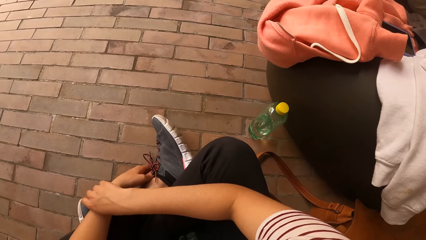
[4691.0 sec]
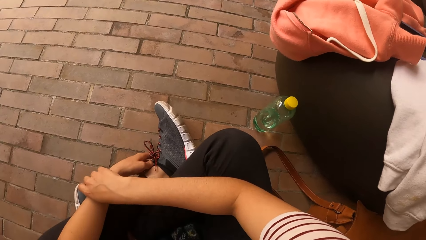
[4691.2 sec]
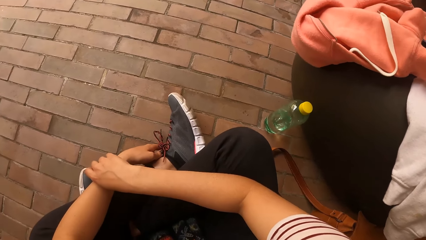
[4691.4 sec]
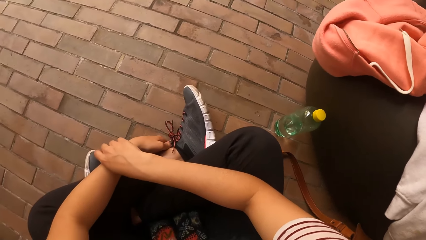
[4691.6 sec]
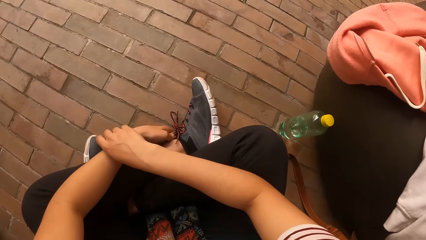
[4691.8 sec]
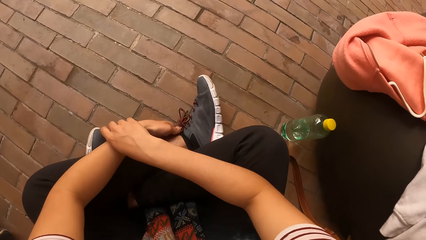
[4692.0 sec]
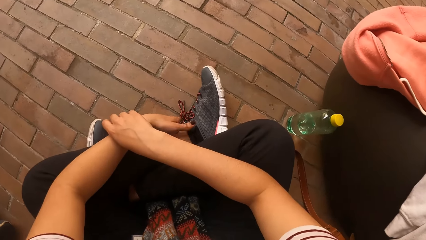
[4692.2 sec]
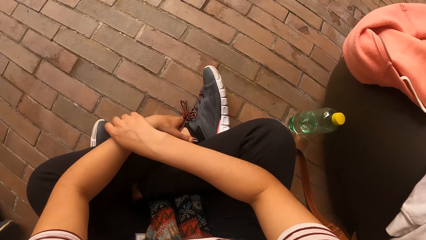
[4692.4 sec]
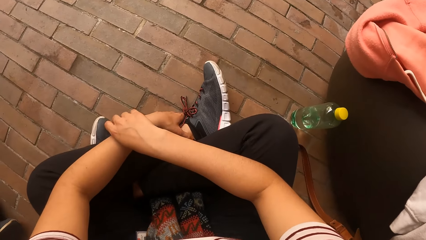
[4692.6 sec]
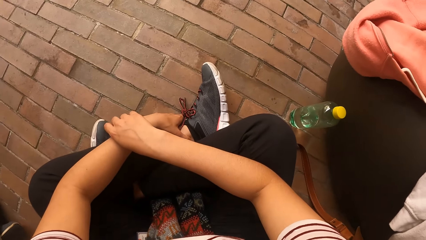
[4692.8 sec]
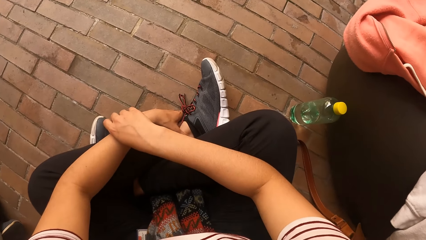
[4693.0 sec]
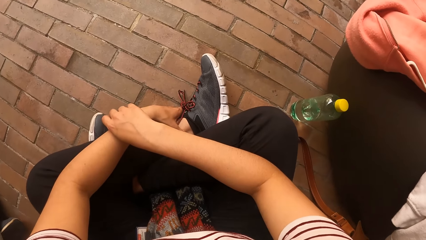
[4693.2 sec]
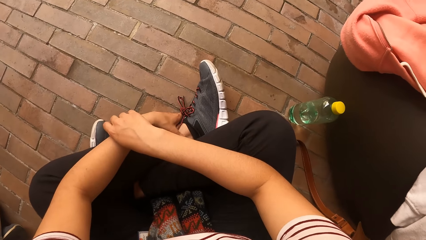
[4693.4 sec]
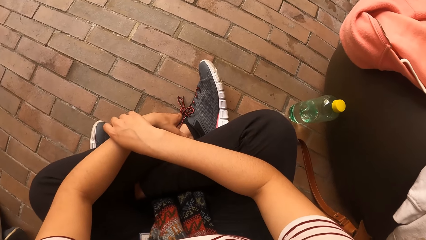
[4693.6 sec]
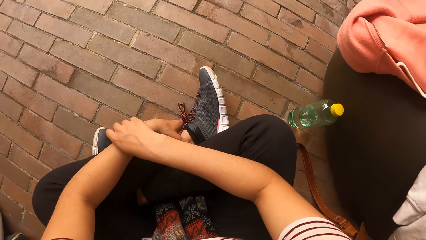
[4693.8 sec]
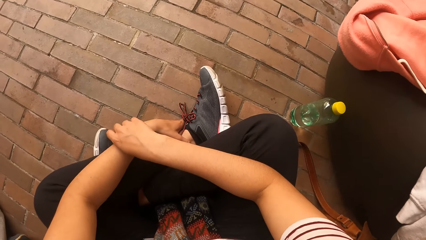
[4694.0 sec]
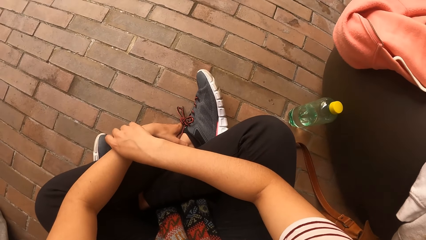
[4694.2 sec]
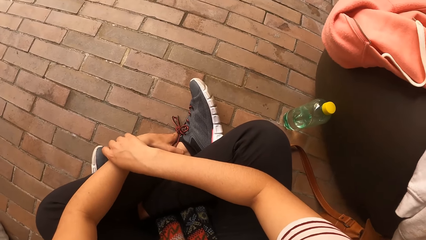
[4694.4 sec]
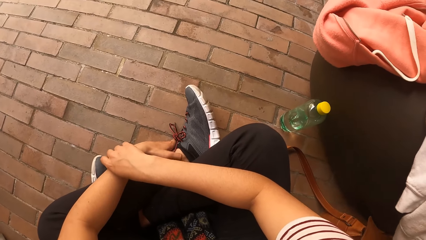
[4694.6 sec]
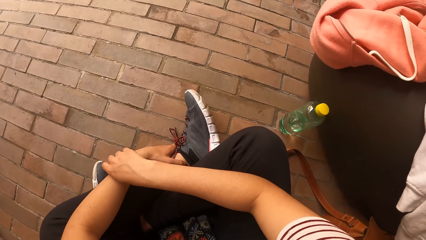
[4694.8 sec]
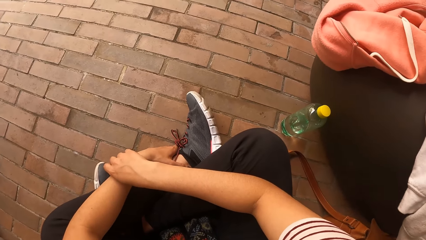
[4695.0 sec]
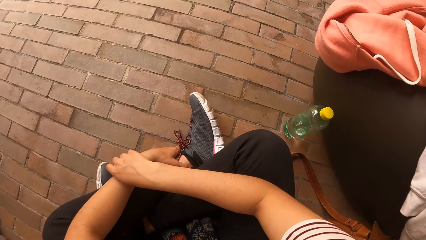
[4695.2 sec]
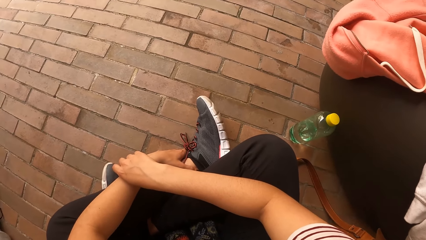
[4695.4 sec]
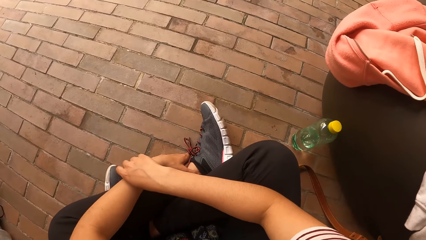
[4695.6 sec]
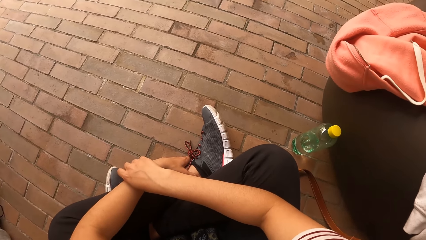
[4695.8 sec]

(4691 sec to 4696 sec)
The camera wearer looks around.

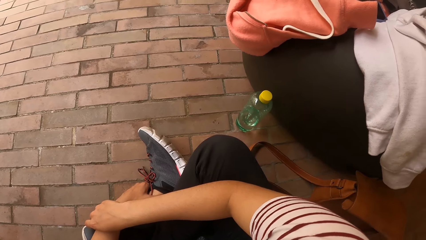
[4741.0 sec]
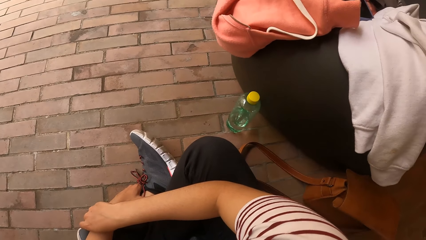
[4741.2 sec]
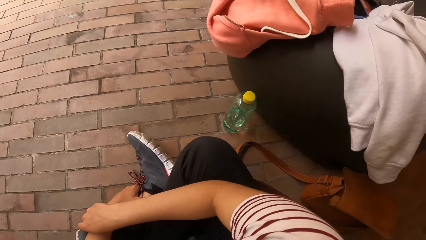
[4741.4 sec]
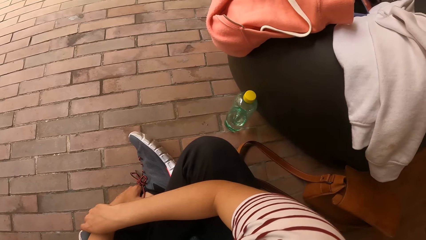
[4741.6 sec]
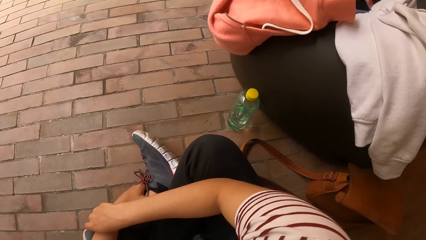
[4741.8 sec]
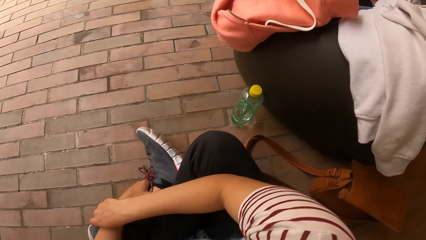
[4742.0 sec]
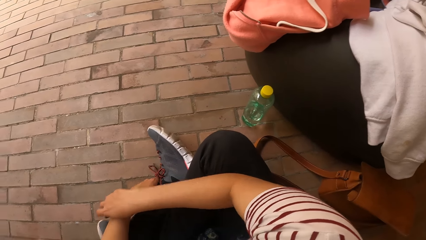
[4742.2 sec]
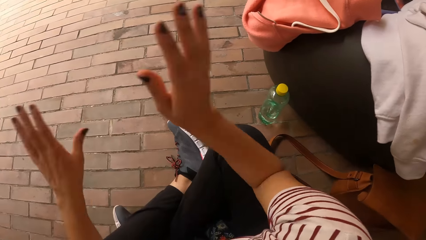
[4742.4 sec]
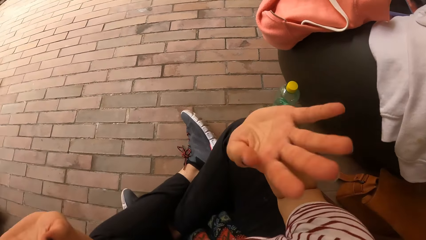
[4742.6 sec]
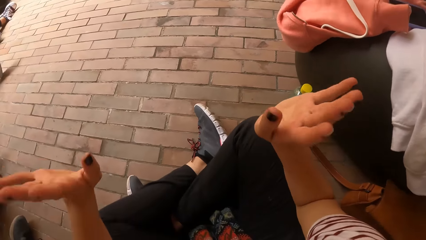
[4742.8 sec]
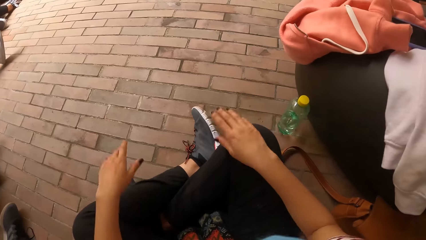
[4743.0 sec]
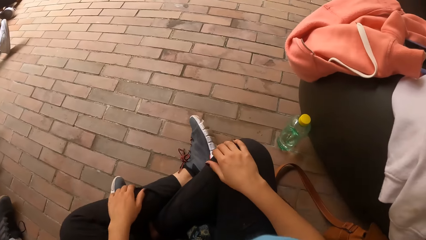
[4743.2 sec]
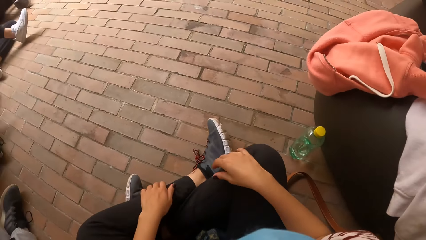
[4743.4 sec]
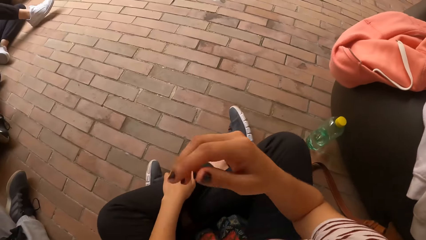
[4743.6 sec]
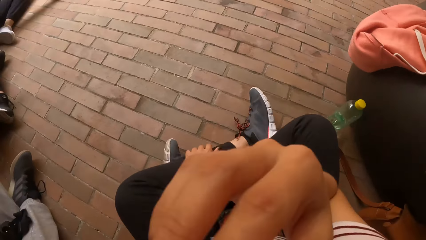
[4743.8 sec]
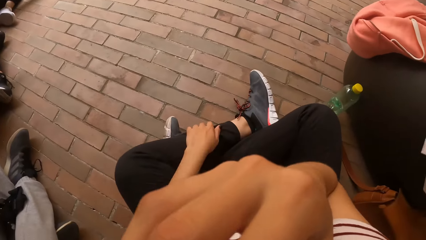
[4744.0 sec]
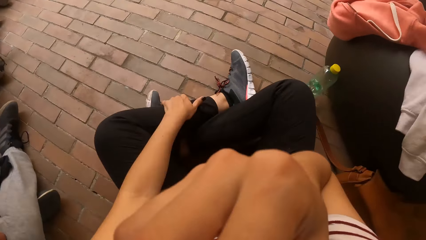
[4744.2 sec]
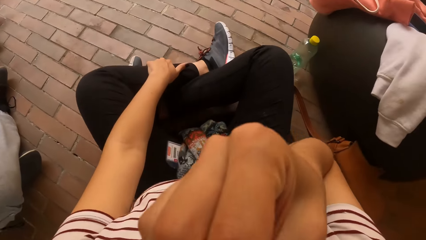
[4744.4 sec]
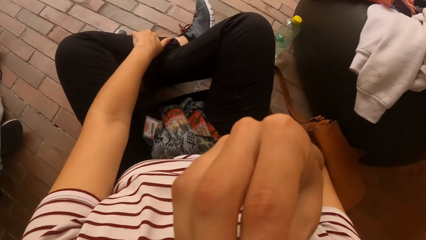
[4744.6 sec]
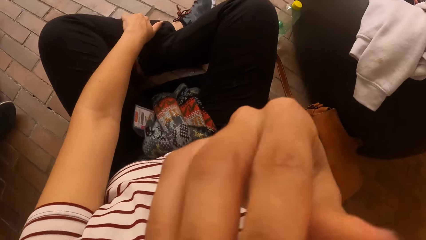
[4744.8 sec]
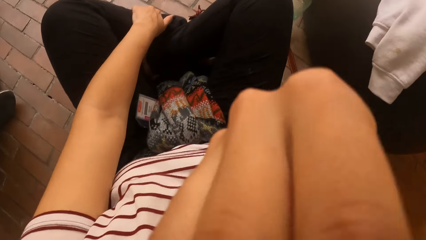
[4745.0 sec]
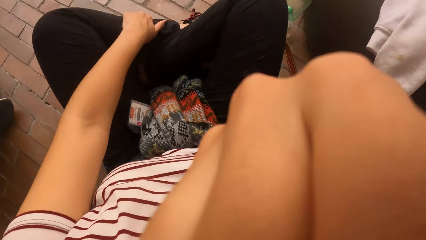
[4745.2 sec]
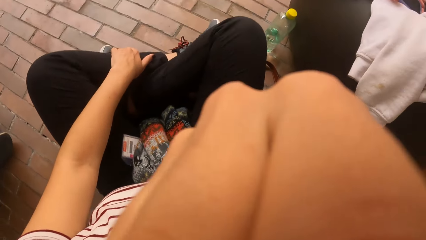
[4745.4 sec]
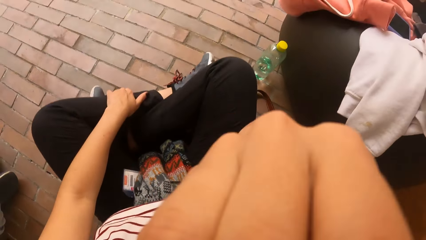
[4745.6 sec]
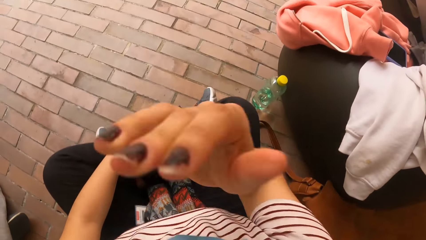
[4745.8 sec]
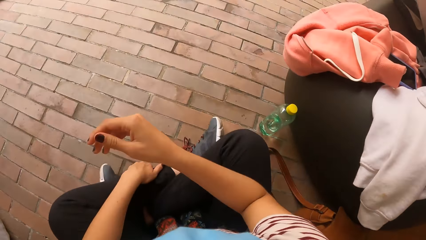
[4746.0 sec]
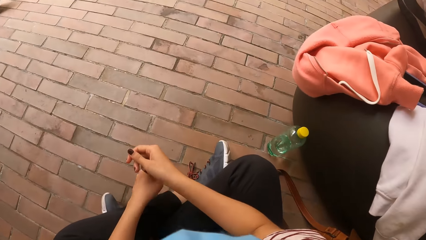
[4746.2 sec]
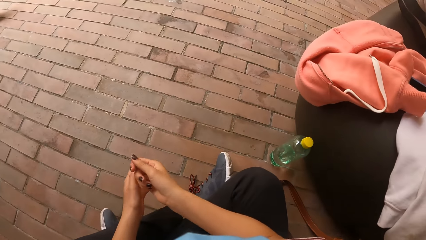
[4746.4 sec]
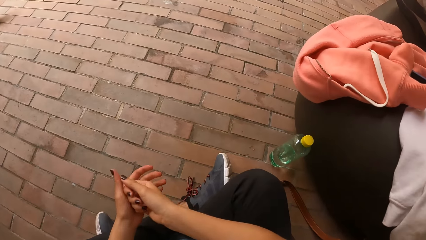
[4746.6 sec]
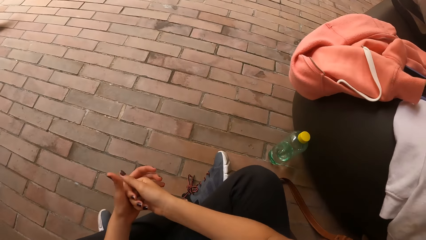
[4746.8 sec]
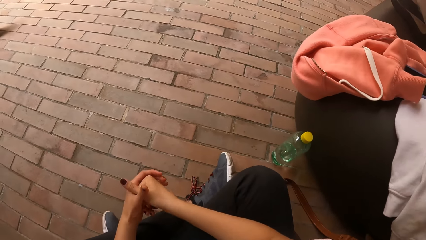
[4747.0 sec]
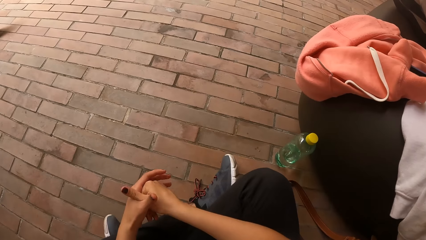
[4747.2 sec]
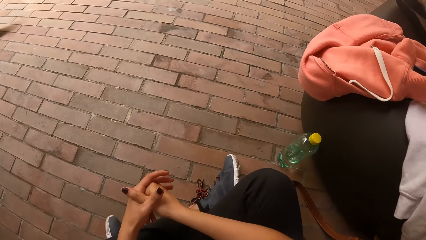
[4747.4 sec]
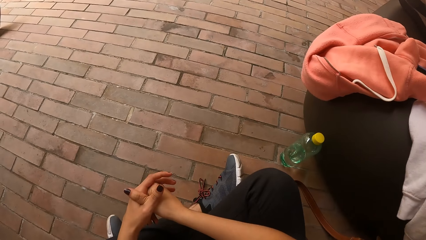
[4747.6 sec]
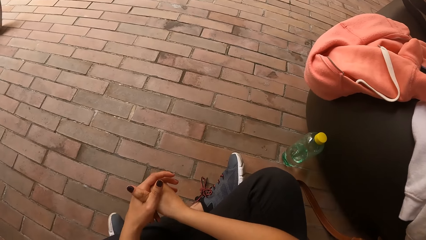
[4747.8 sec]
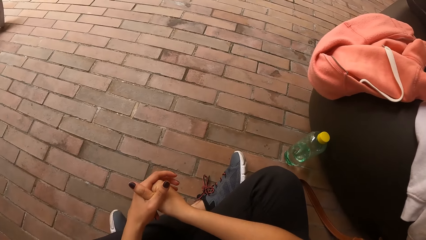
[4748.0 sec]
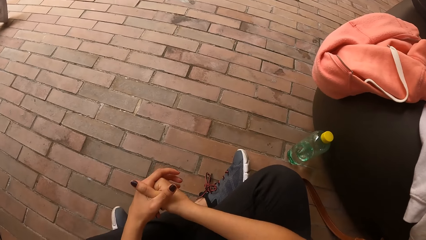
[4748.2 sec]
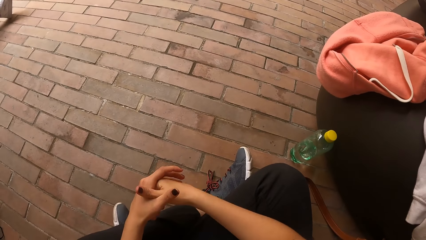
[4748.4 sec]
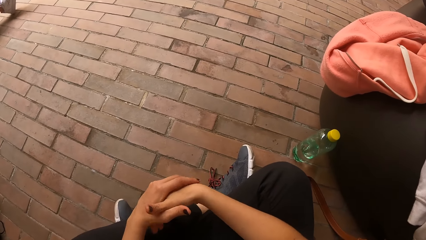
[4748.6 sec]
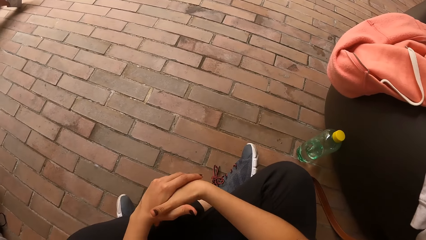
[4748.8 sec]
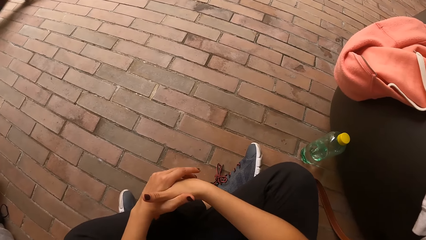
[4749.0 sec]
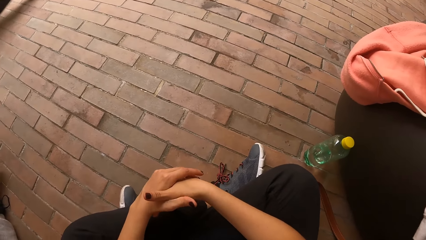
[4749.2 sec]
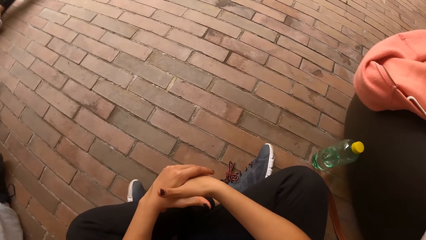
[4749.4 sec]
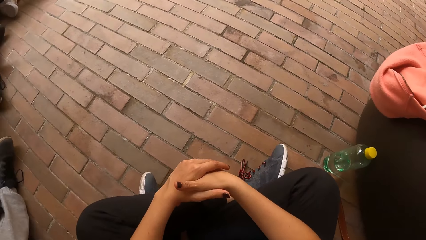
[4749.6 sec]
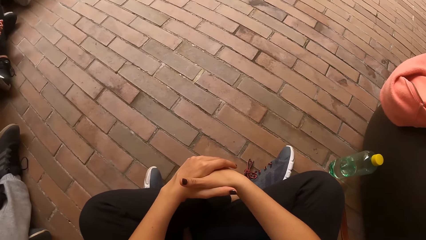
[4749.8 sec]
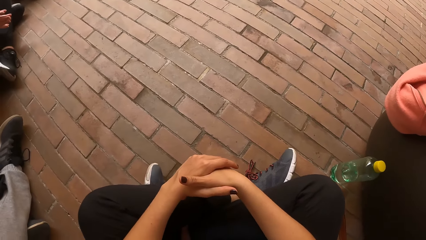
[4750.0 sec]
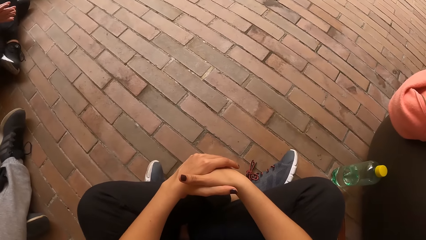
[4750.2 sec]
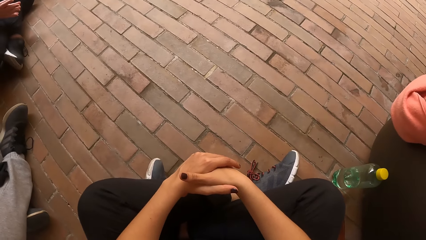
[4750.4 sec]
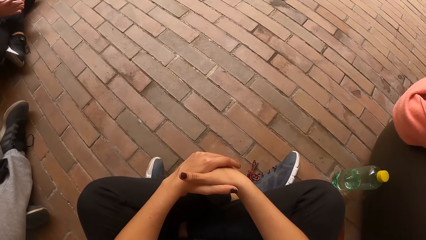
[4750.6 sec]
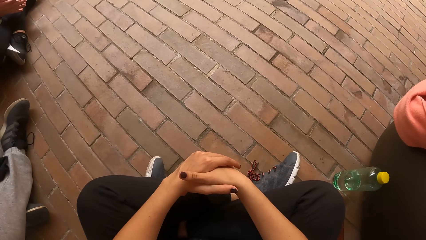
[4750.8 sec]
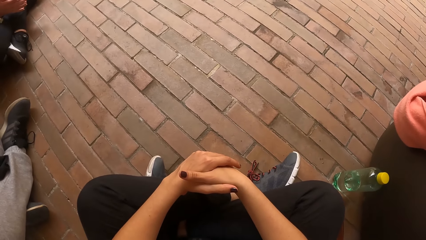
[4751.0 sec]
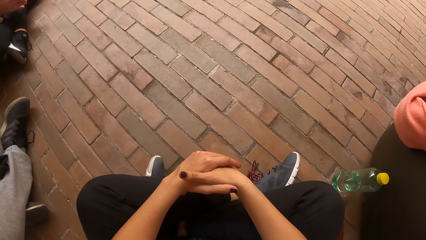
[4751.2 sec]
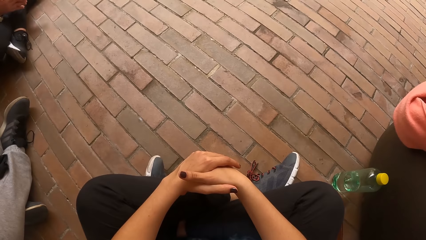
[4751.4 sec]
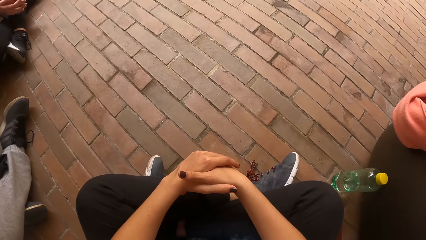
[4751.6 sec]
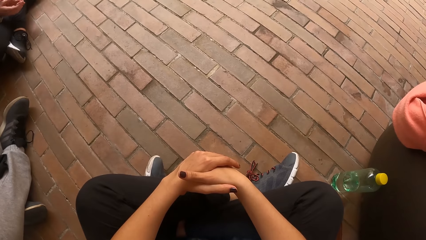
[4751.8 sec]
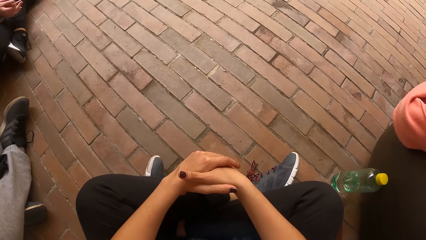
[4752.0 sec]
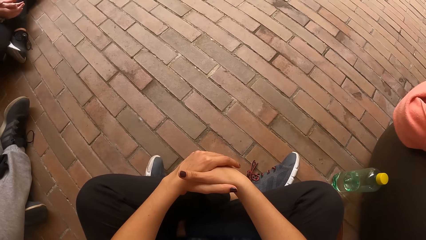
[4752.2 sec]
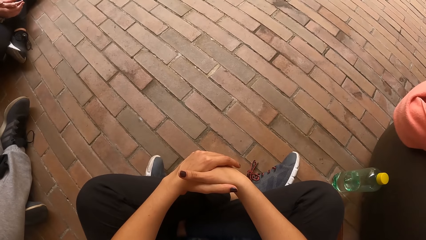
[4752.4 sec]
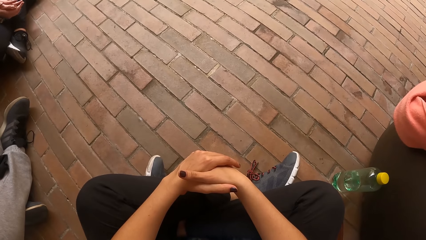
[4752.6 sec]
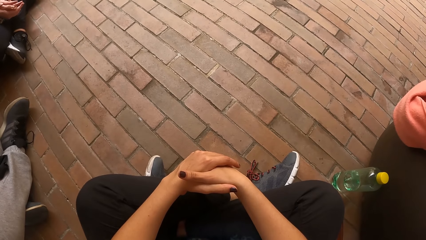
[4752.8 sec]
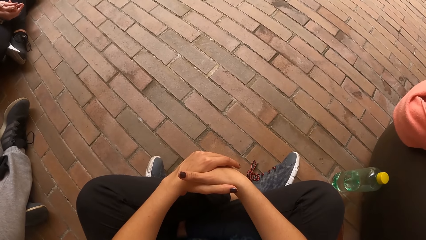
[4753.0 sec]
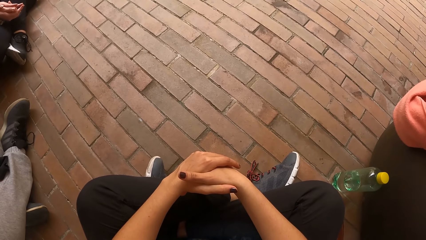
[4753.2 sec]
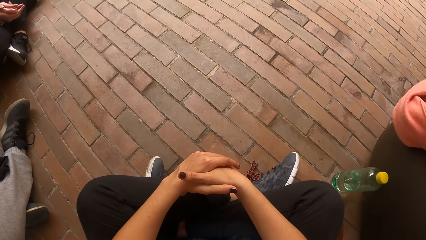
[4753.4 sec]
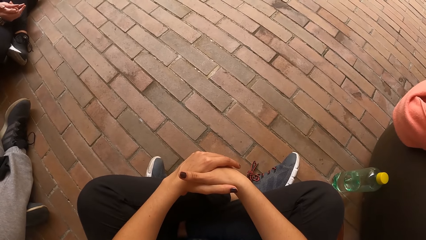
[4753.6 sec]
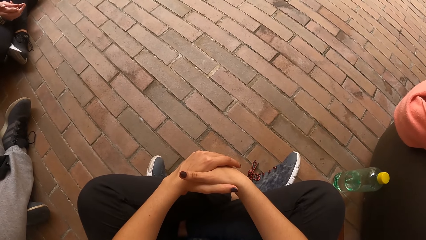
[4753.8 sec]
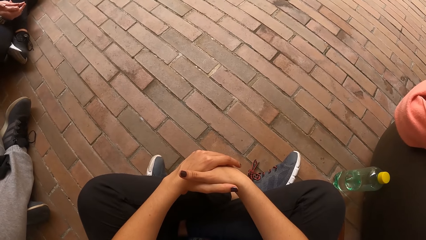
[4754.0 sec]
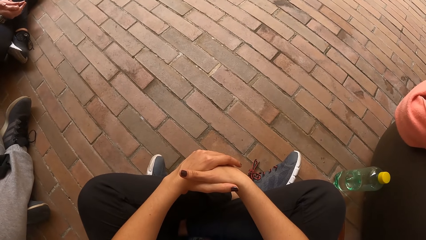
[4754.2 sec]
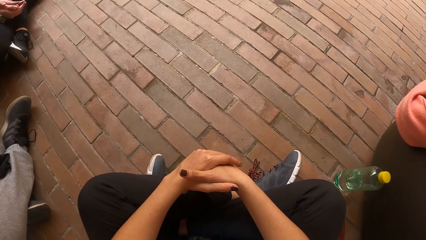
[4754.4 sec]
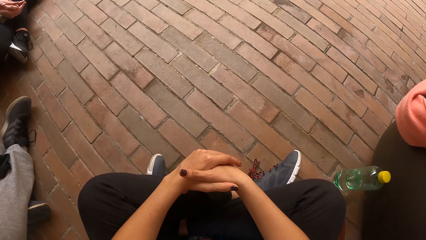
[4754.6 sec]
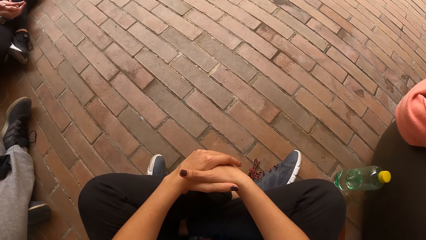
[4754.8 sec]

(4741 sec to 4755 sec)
The camera wearer raises her hands from her legs. She places her hands on her legs. She touches her face with her right hand. She moves the hand. She relaxes her hands on her lap. She touches the hands. She looks around.
